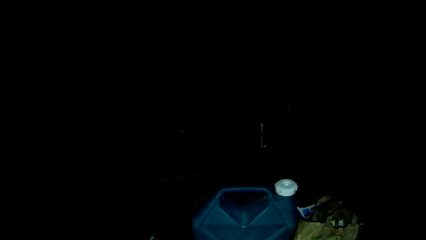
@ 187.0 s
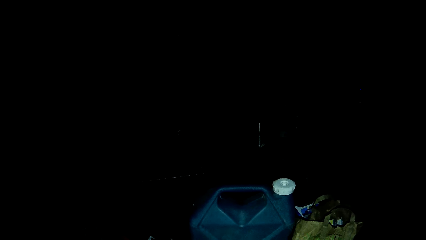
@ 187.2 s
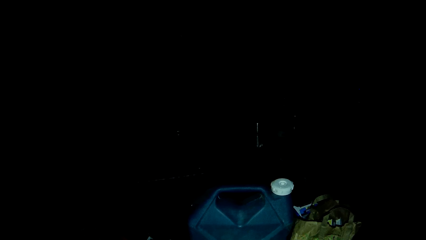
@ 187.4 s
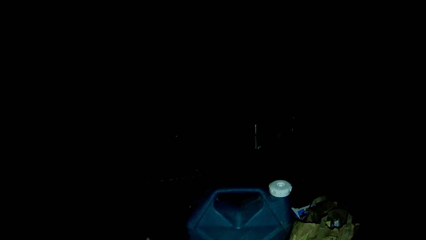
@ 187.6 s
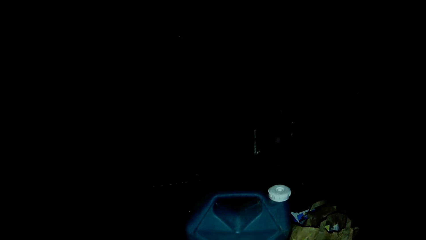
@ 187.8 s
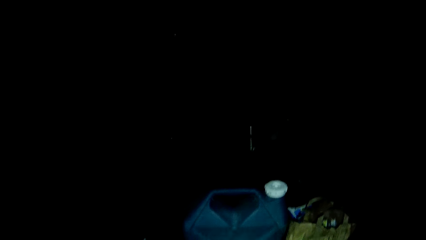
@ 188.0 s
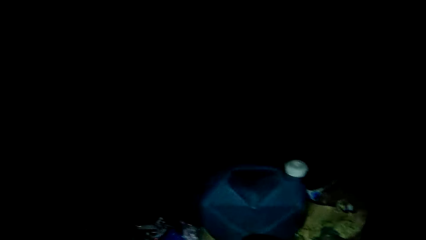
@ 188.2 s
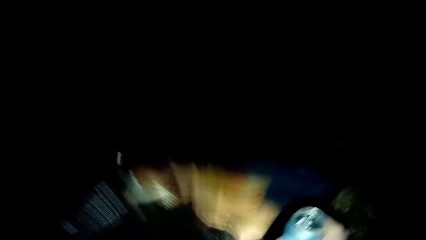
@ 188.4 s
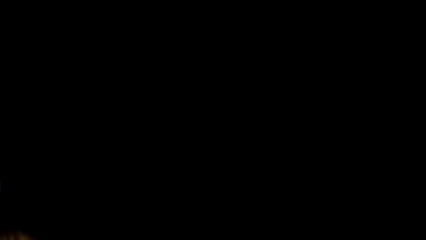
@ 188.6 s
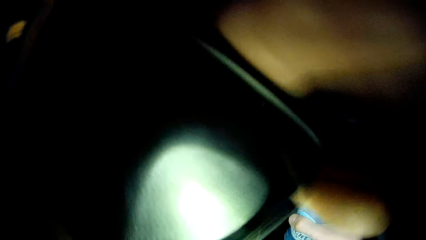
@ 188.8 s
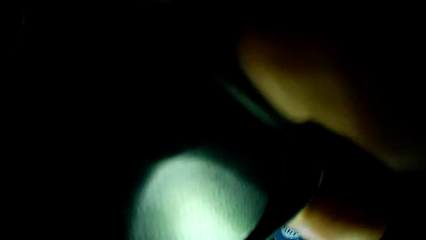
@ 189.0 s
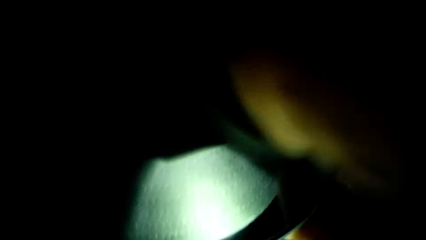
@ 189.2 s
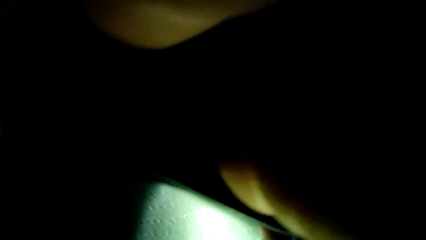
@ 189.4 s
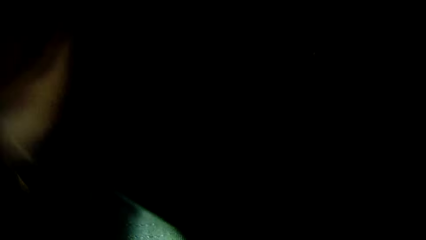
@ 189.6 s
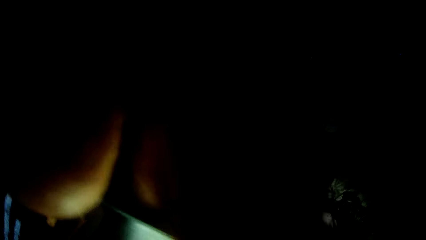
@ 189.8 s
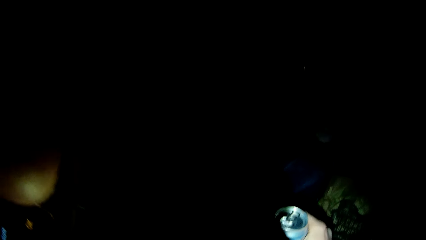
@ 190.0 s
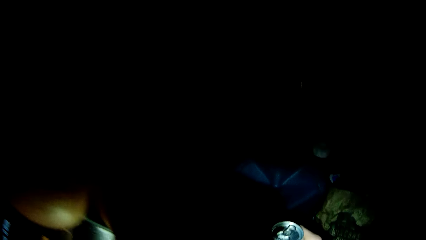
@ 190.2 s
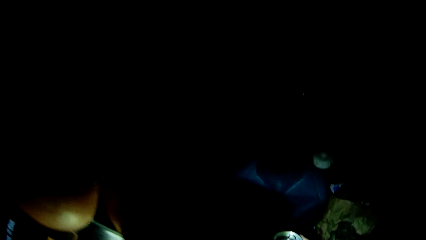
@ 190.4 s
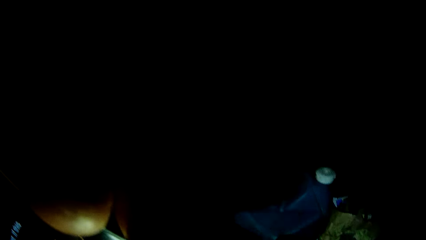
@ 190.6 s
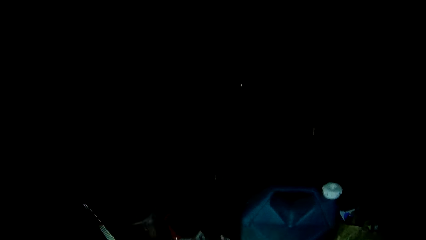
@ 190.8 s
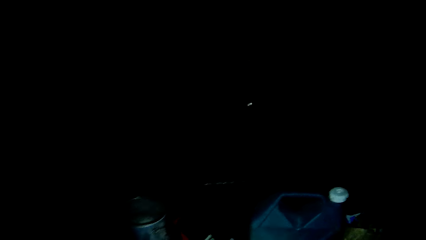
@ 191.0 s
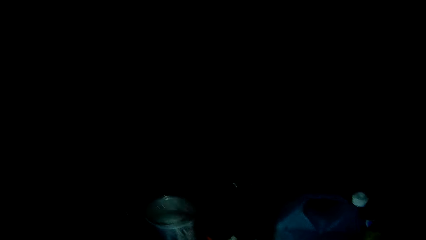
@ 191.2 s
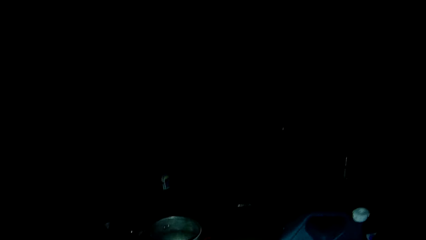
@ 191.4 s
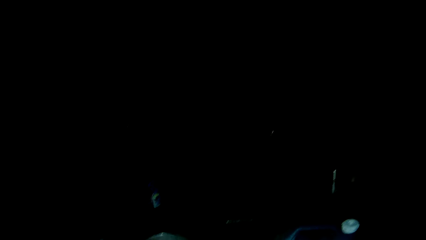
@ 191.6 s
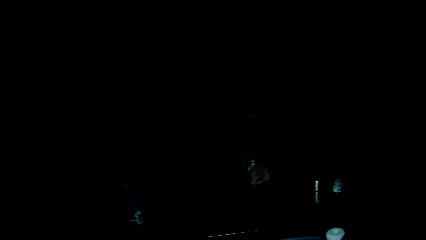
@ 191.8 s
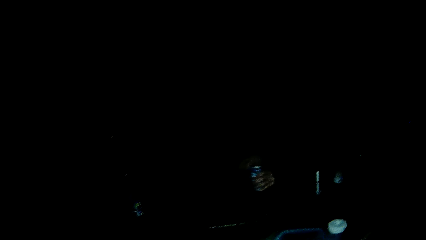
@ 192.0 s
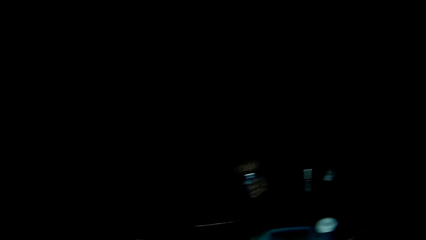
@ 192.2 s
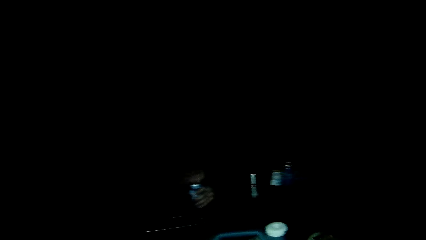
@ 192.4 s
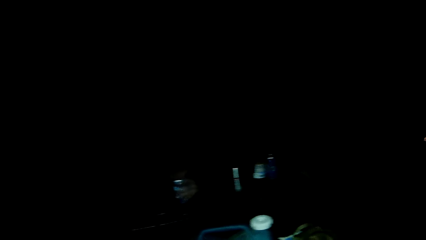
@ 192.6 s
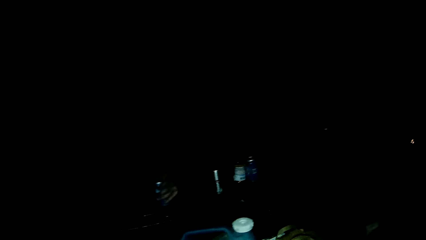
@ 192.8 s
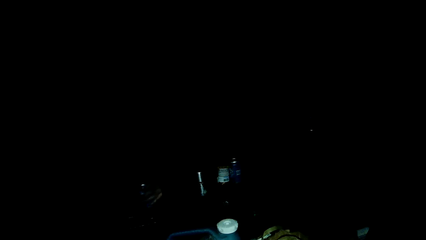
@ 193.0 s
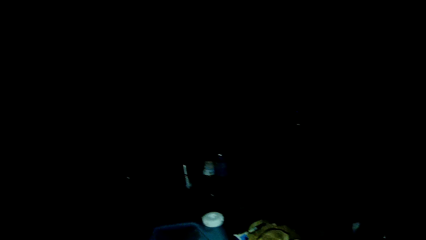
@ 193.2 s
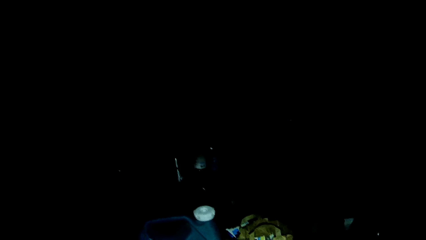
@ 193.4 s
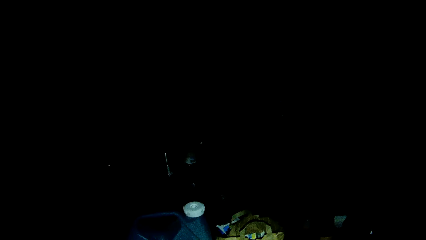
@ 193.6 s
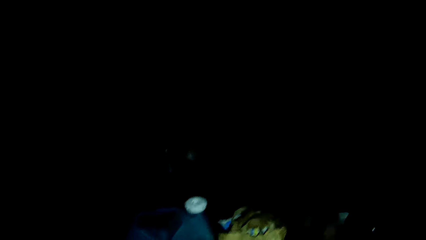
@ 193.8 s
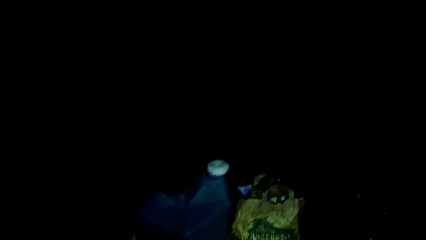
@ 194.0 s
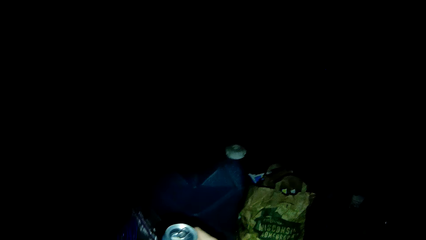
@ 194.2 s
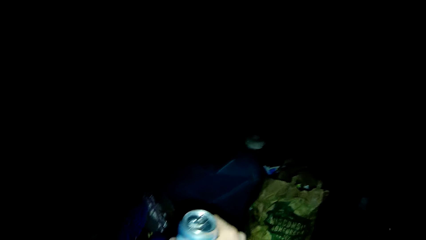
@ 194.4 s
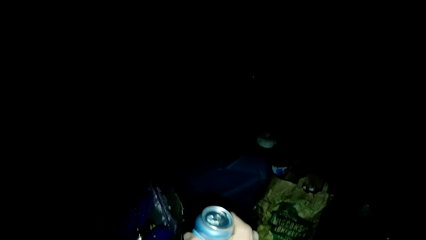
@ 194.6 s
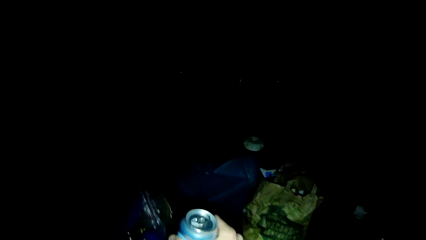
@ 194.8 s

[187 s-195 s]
The camera wearer adjusts the camera. They hold the face. They look around.
